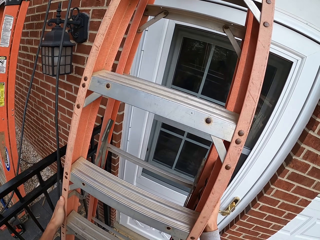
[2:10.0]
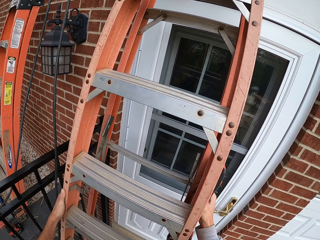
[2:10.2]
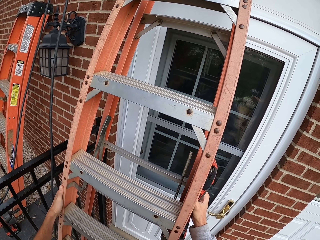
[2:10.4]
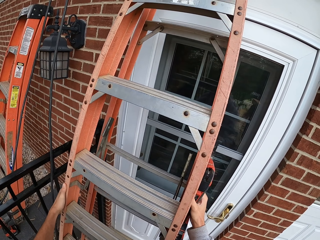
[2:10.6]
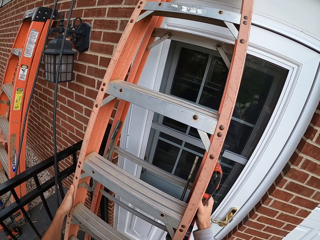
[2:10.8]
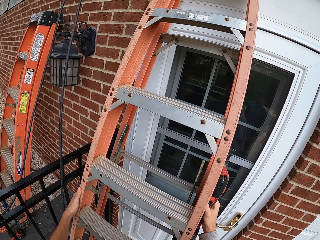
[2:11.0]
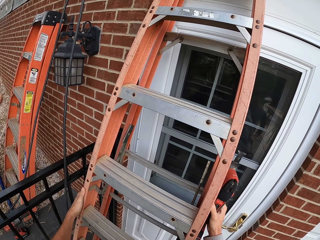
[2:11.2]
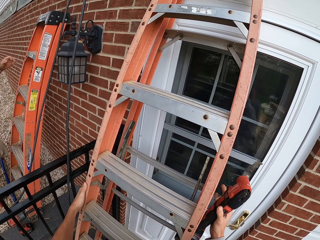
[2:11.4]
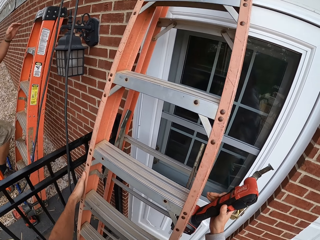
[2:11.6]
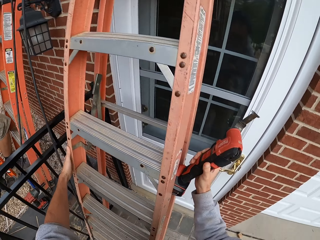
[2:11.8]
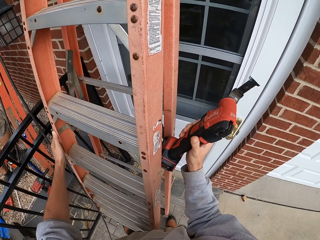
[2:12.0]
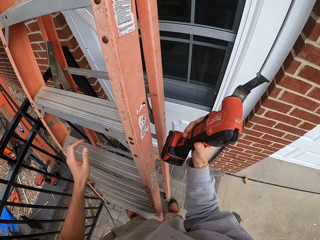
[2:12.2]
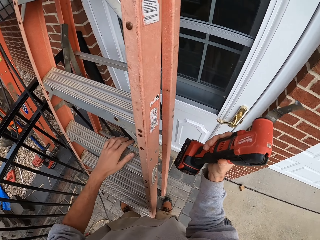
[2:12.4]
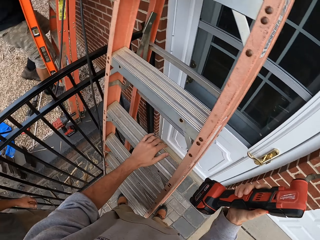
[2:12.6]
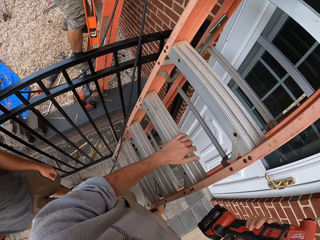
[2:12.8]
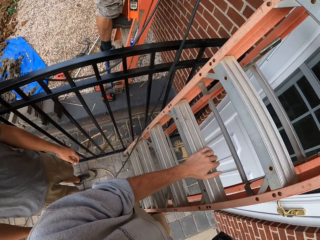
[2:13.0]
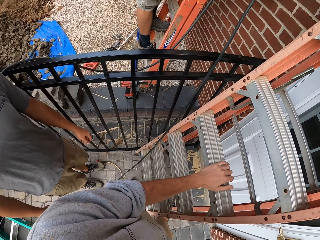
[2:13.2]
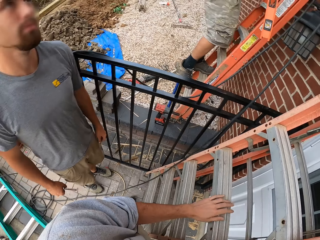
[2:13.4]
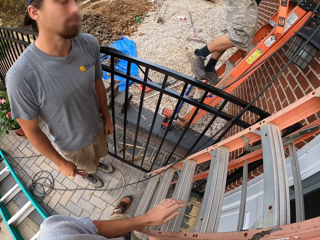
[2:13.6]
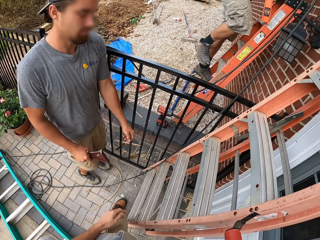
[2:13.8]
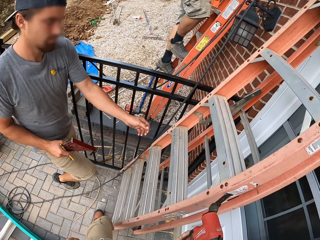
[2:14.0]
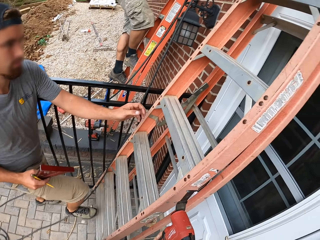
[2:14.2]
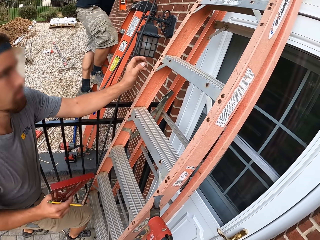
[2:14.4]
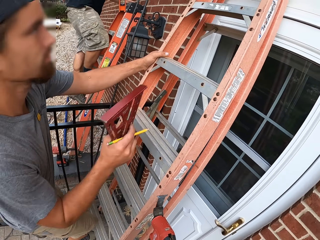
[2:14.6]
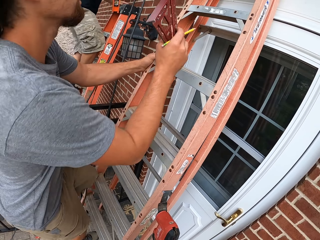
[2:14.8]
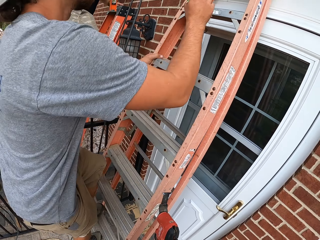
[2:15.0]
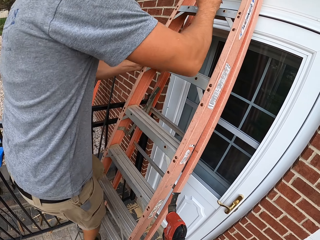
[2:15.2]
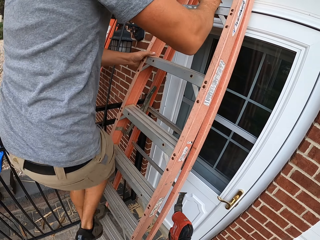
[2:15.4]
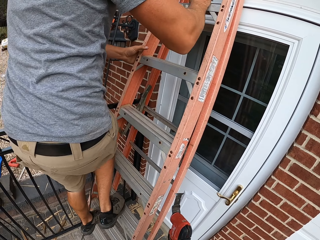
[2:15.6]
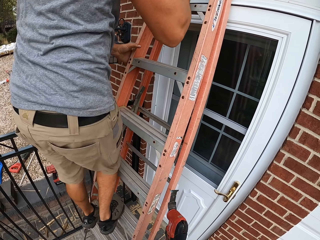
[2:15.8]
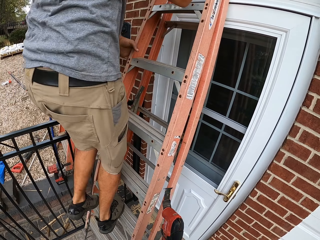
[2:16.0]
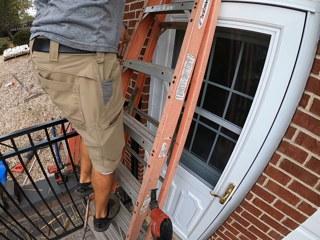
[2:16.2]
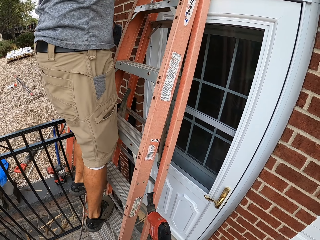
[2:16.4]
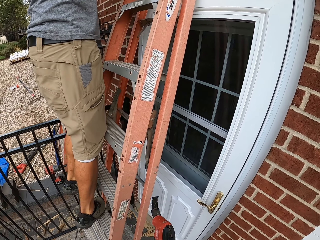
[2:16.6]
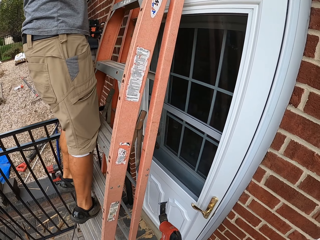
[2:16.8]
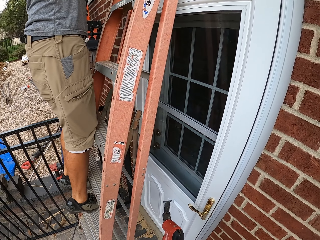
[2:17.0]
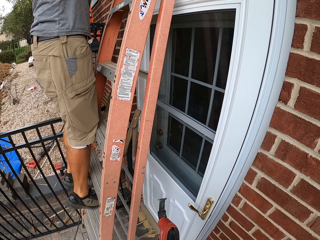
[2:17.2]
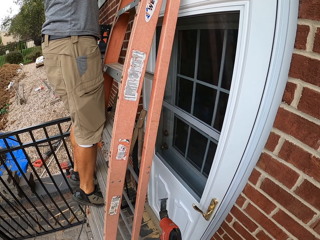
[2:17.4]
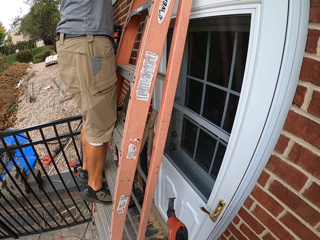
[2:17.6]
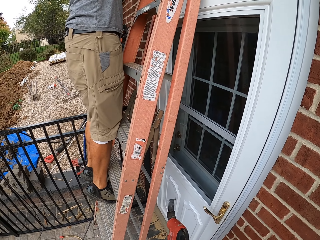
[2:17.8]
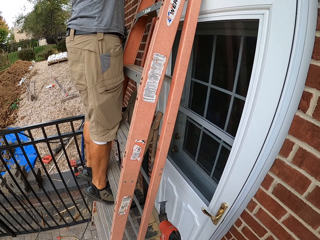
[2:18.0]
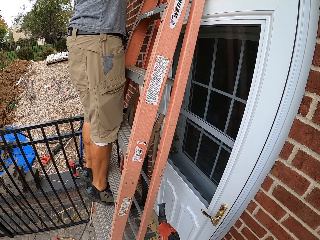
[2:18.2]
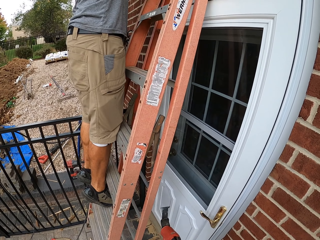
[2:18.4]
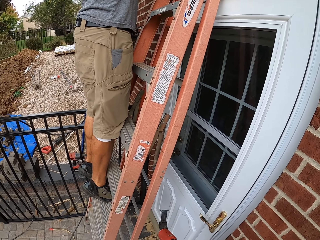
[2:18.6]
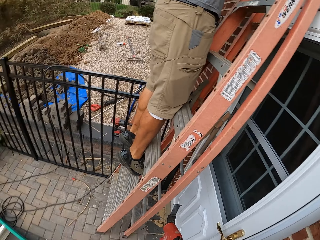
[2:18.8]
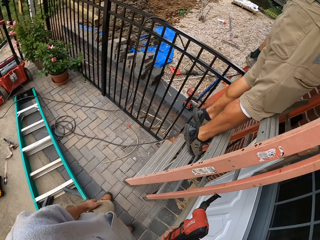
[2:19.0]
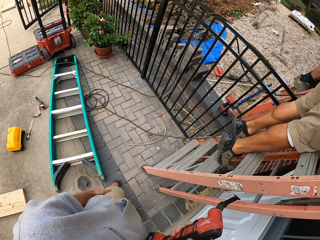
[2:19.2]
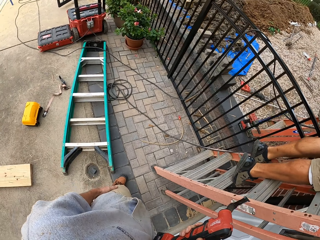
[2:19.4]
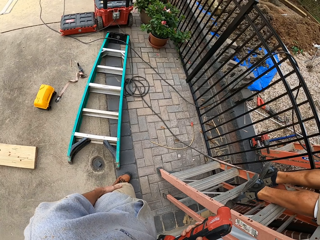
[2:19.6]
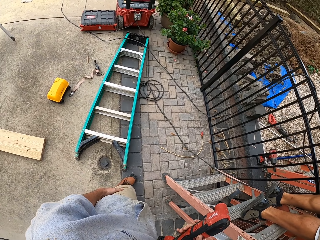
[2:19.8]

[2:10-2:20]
A man puts the ladder down and ascends the ladder. The camera wearer removes the hands from the ladder. They touch the left hand on the ladder. They release the left hand on the ladder. Another man ascends the ladder.

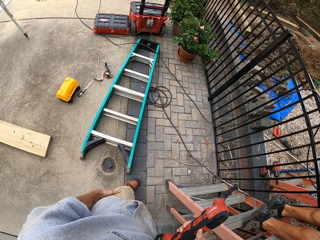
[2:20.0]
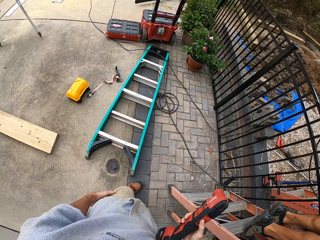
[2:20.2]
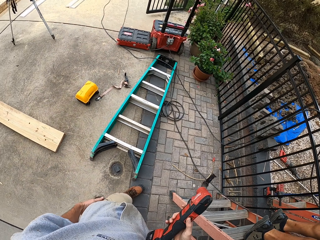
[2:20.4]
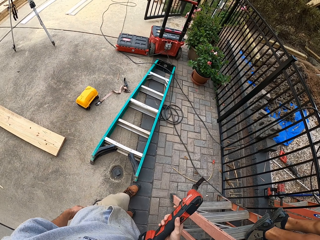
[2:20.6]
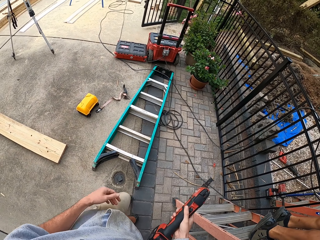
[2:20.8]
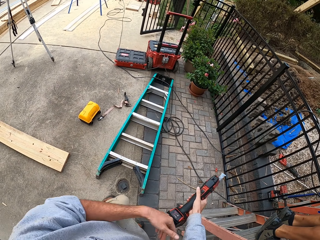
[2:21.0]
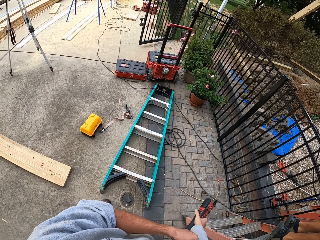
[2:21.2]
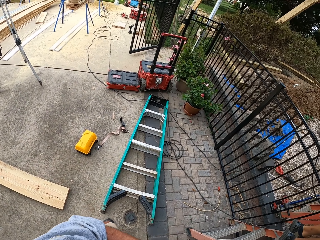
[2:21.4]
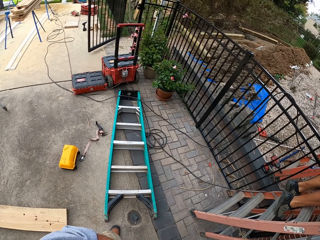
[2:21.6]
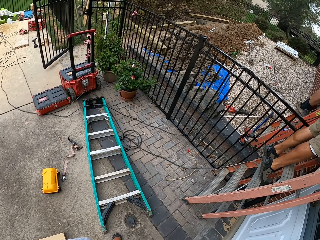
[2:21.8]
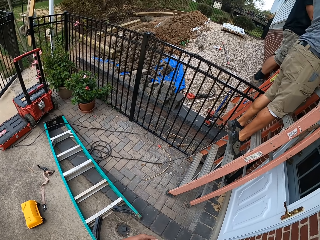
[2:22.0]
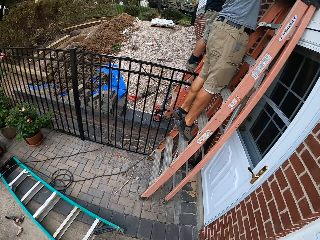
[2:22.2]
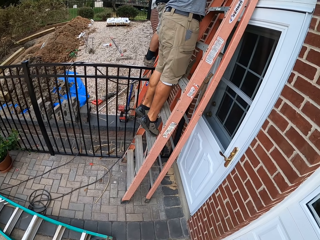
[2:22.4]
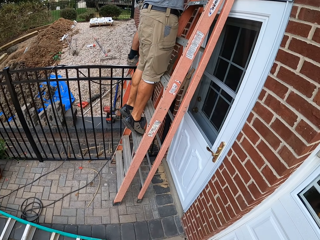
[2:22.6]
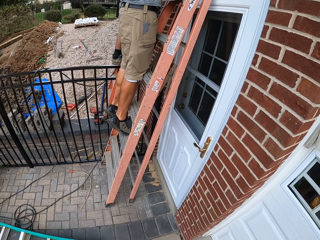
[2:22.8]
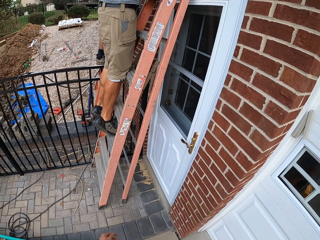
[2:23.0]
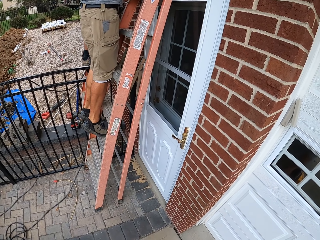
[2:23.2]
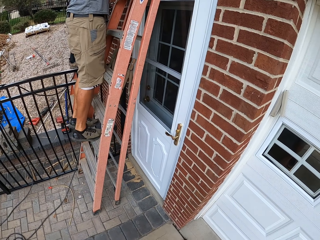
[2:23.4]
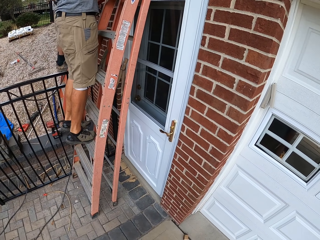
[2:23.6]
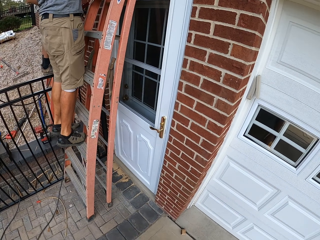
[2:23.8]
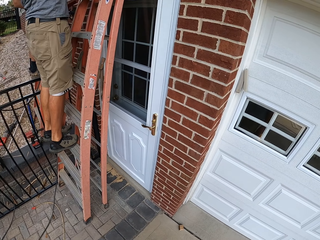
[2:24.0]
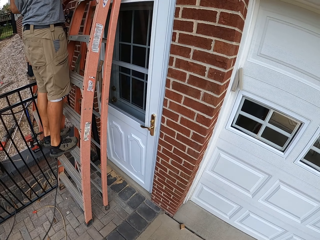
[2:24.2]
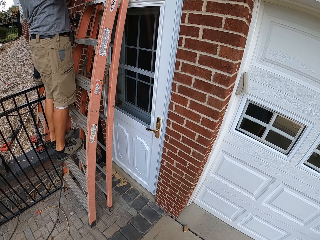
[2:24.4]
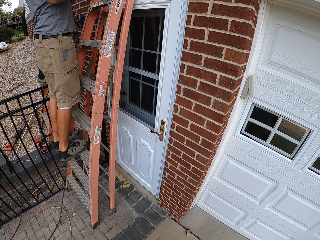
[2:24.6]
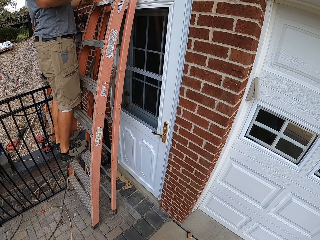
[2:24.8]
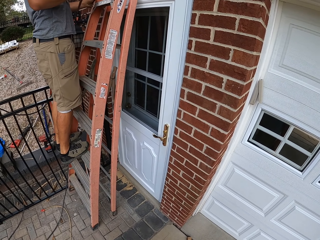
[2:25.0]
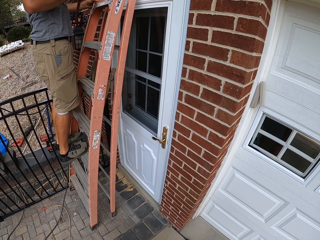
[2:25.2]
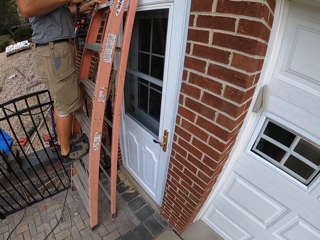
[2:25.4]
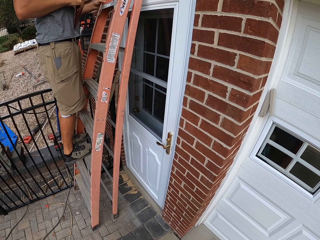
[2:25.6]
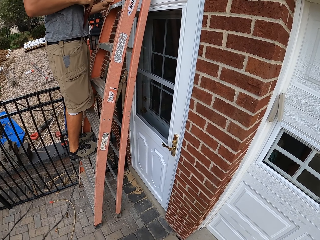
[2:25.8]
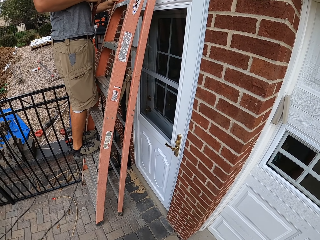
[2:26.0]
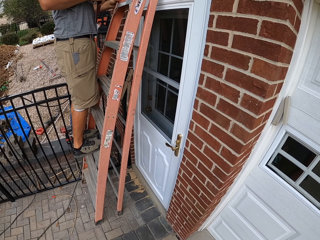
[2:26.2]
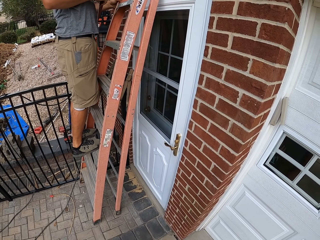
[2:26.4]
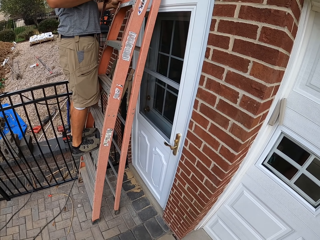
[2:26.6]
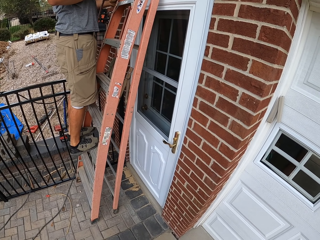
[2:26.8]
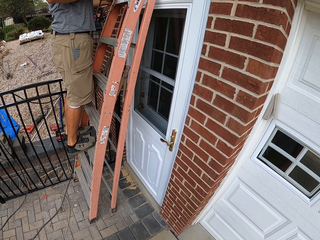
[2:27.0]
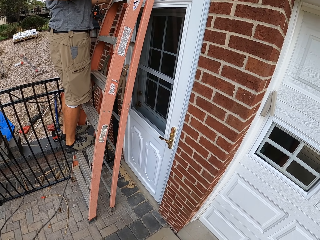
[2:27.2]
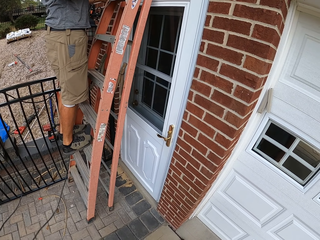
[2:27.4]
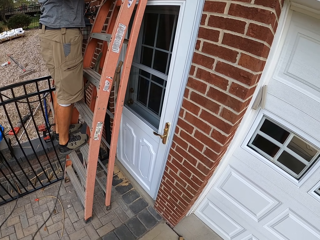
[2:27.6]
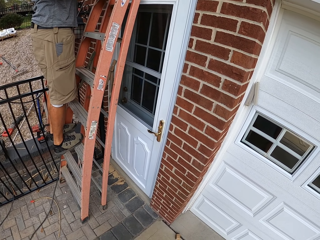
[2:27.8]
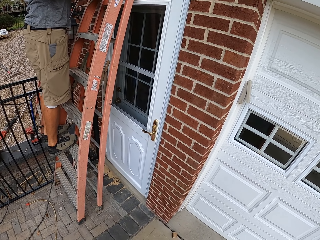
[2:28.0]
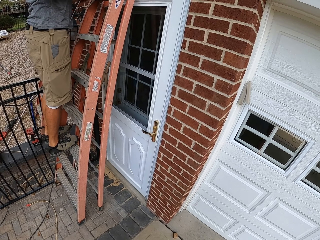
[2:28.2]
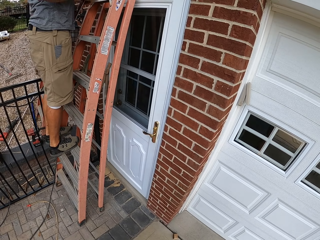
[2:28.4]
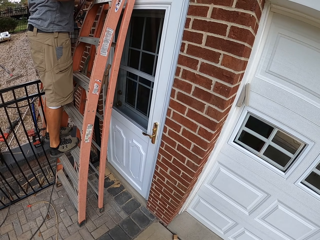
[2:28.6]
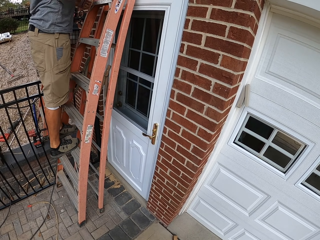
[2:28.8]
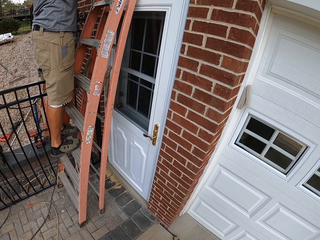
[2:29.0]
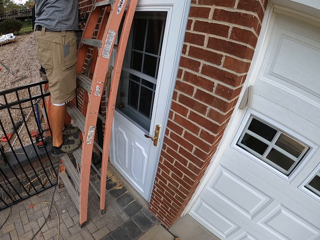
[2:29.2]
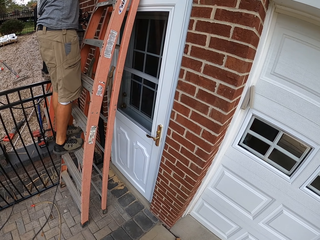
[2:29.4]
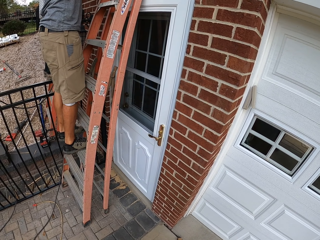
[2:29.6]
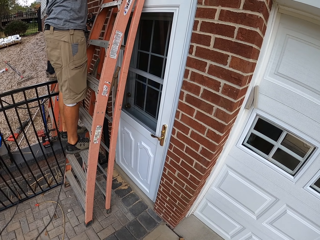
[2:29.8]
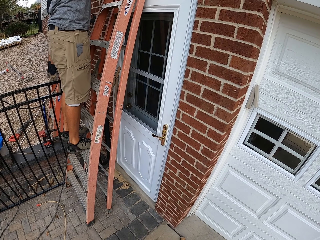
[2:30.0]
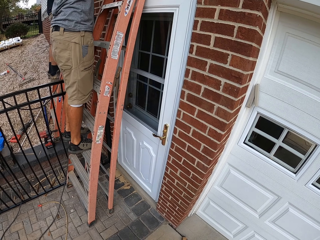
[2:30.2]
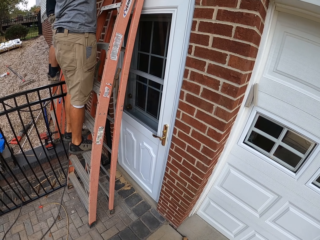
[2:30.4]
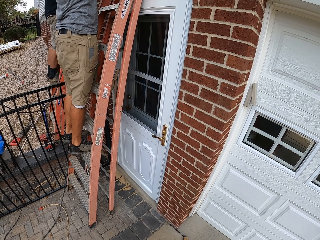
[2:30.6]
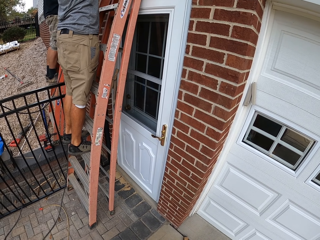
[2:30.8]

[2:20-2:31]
The camera wearer makes a step. They raise the hand. They look around. A man holds the ladder and raises the hand.
